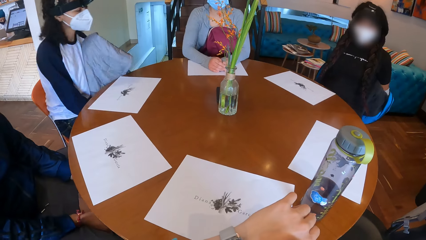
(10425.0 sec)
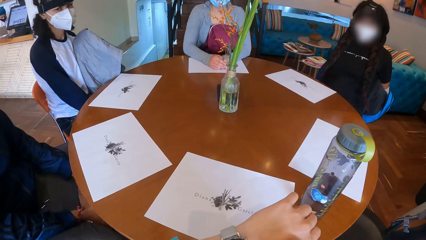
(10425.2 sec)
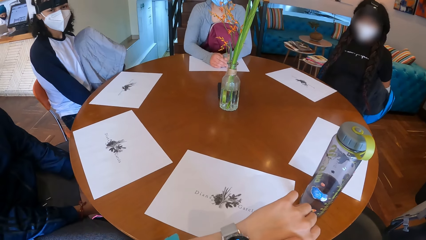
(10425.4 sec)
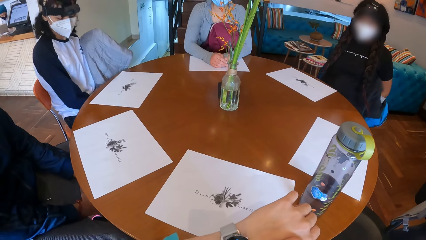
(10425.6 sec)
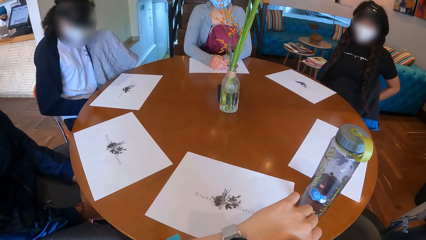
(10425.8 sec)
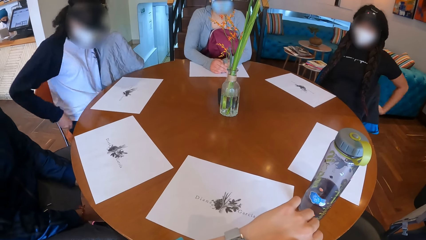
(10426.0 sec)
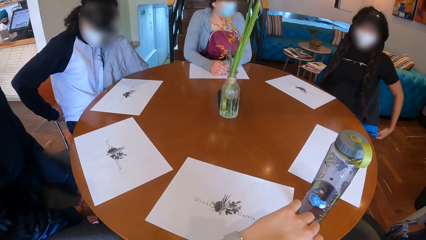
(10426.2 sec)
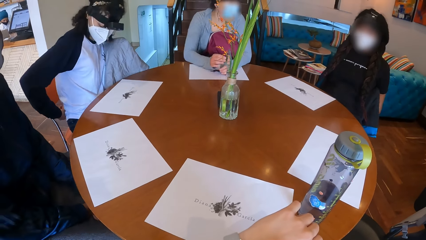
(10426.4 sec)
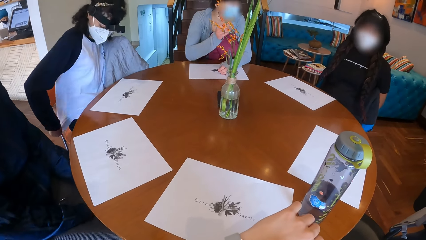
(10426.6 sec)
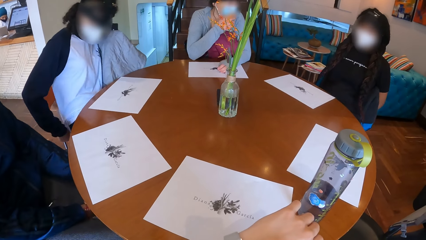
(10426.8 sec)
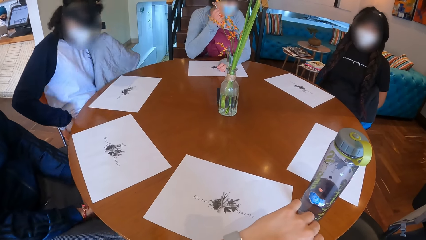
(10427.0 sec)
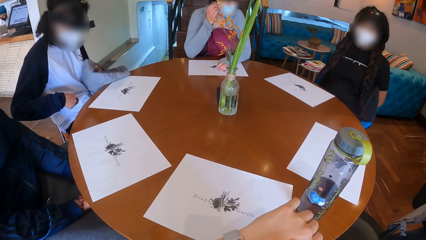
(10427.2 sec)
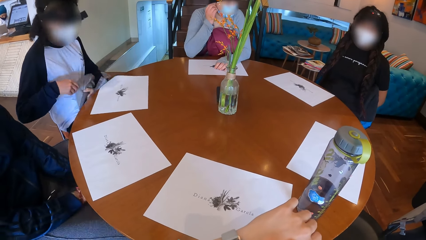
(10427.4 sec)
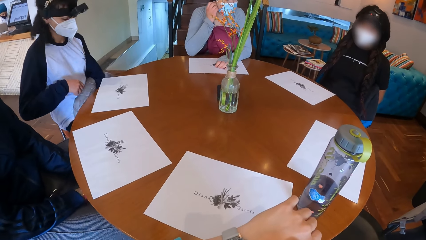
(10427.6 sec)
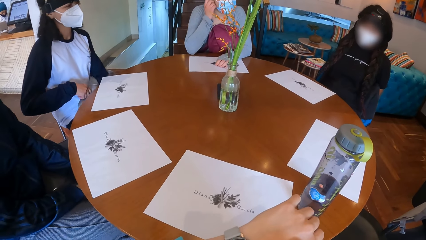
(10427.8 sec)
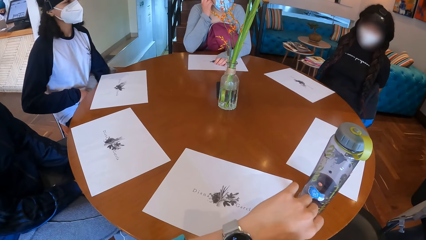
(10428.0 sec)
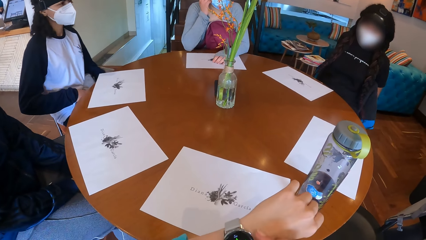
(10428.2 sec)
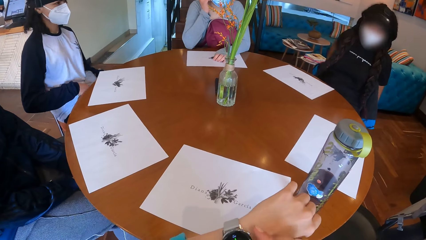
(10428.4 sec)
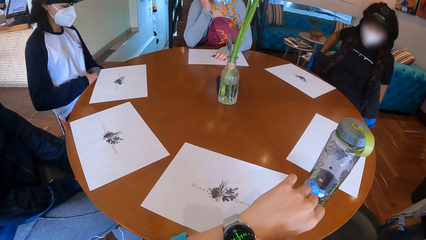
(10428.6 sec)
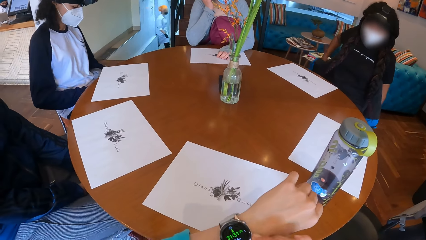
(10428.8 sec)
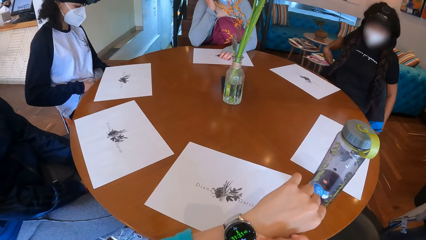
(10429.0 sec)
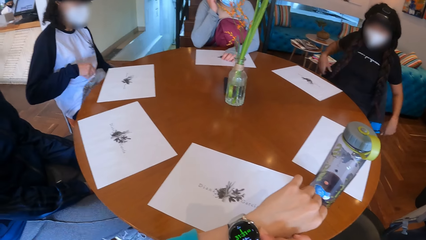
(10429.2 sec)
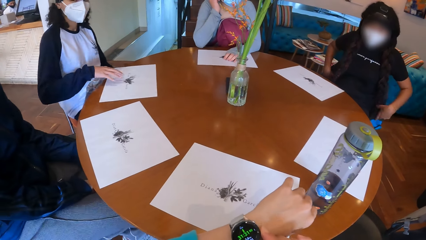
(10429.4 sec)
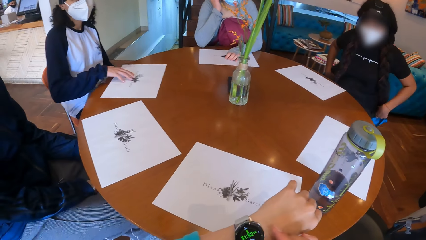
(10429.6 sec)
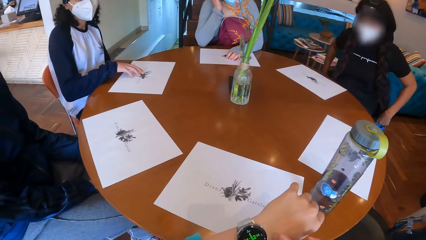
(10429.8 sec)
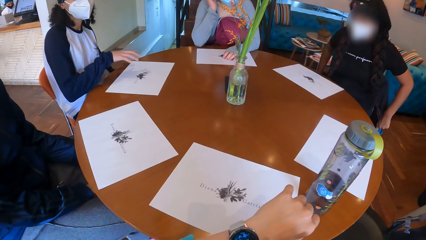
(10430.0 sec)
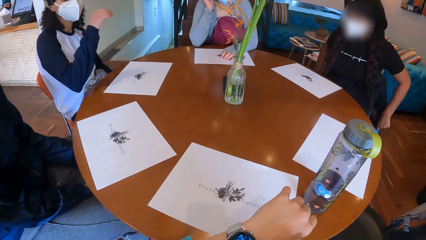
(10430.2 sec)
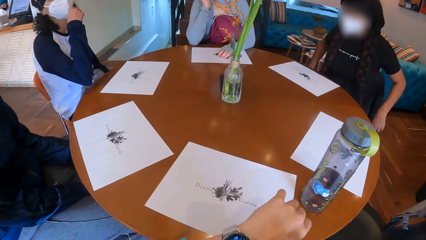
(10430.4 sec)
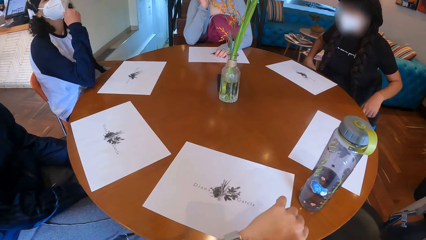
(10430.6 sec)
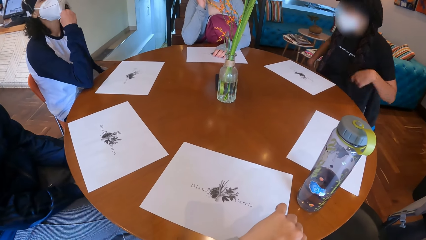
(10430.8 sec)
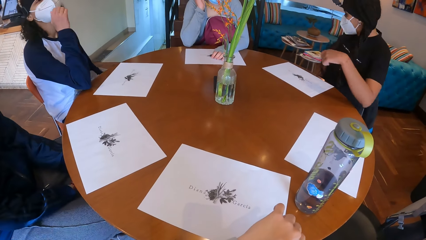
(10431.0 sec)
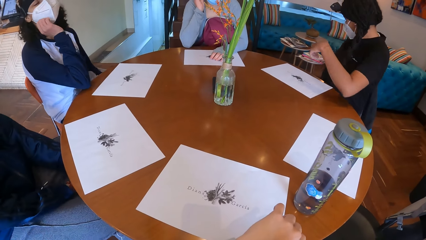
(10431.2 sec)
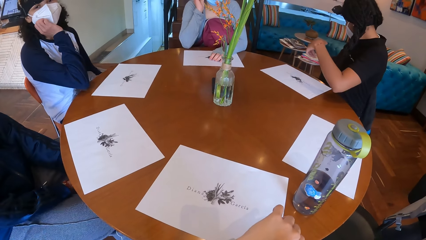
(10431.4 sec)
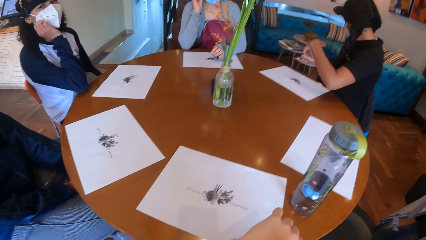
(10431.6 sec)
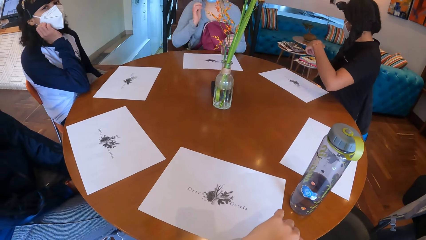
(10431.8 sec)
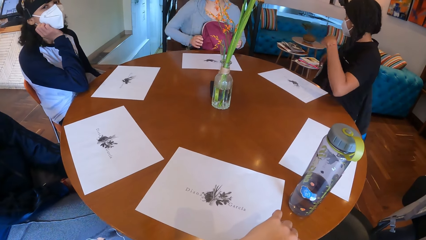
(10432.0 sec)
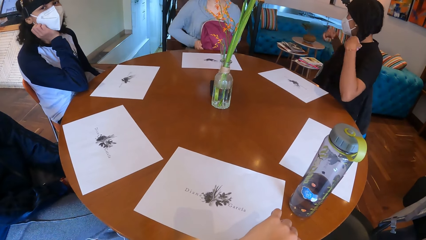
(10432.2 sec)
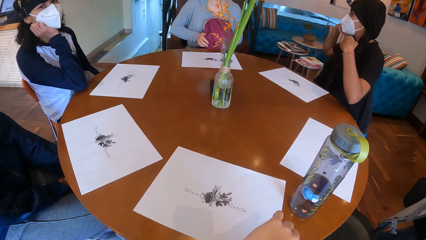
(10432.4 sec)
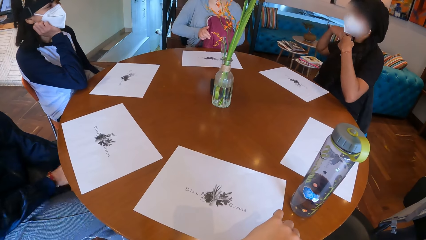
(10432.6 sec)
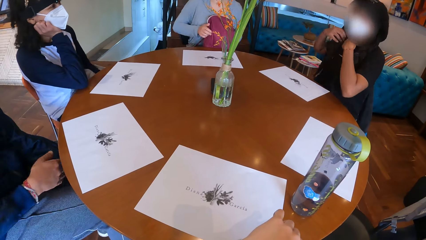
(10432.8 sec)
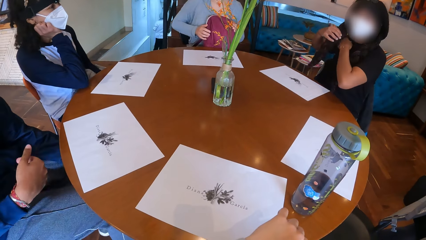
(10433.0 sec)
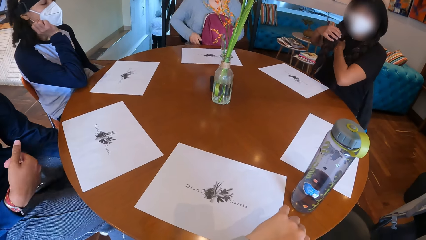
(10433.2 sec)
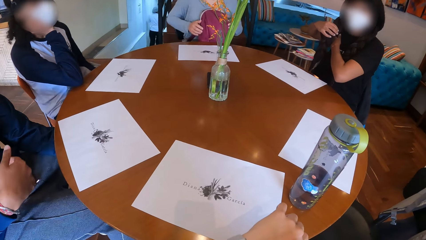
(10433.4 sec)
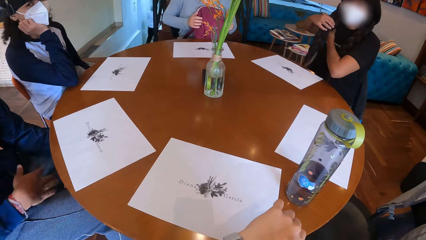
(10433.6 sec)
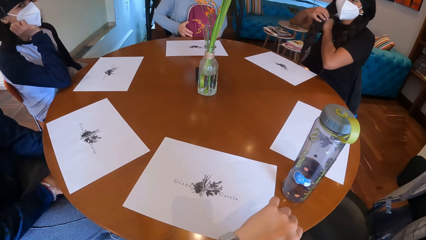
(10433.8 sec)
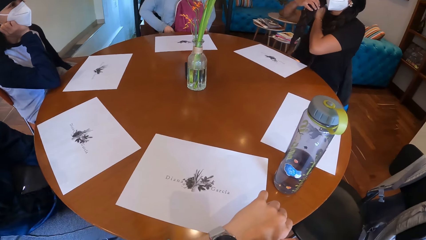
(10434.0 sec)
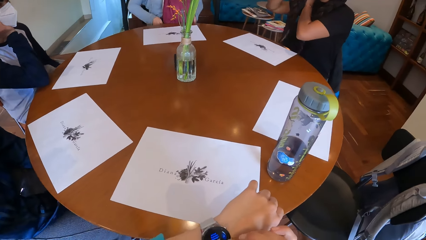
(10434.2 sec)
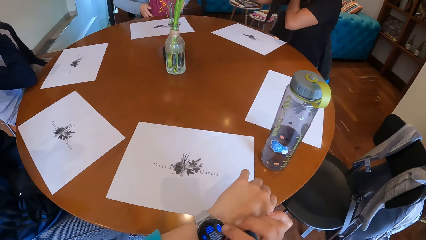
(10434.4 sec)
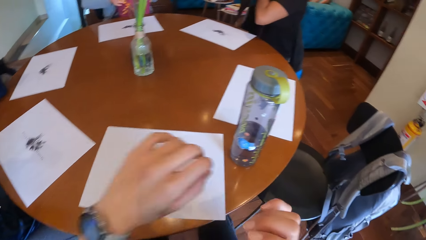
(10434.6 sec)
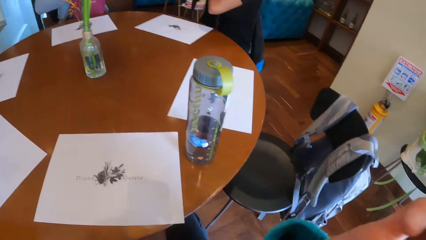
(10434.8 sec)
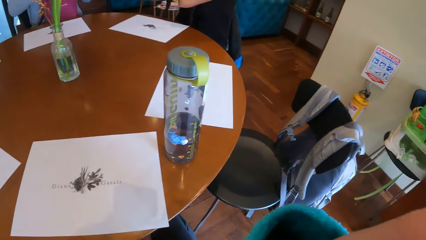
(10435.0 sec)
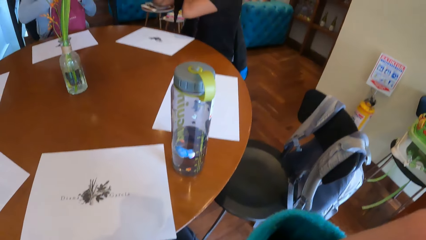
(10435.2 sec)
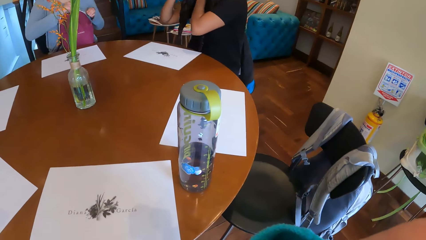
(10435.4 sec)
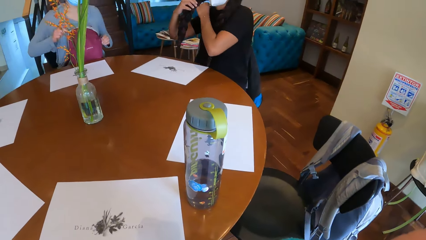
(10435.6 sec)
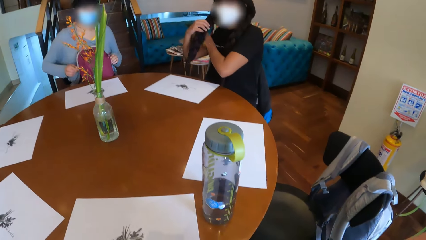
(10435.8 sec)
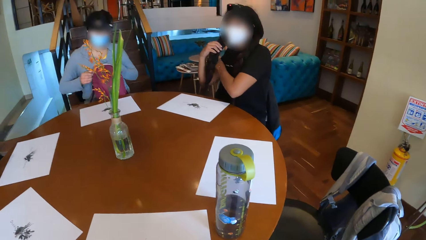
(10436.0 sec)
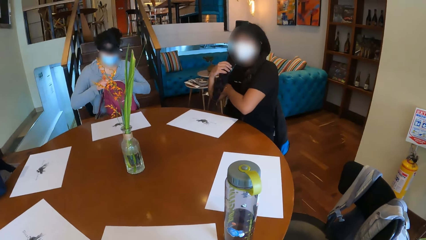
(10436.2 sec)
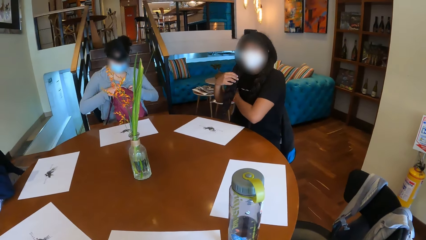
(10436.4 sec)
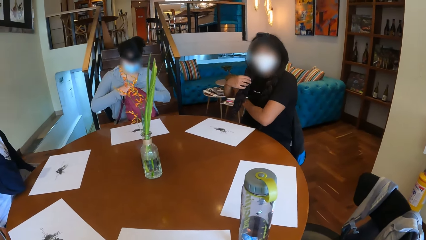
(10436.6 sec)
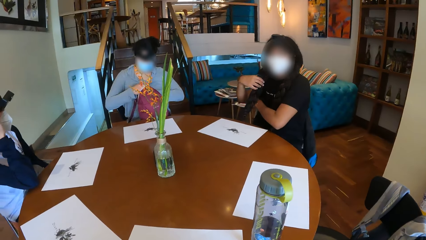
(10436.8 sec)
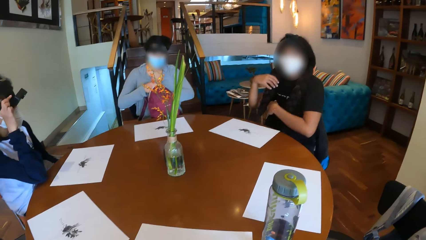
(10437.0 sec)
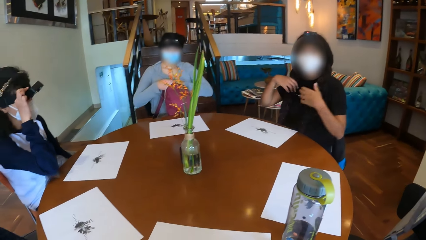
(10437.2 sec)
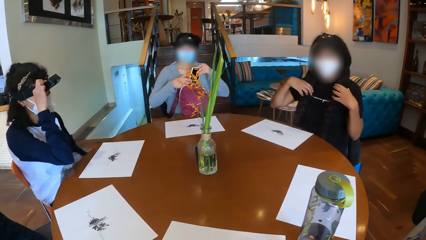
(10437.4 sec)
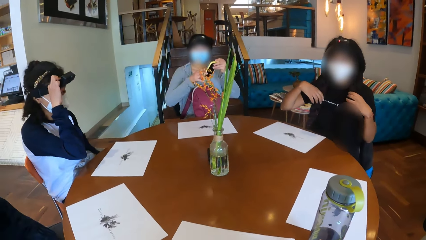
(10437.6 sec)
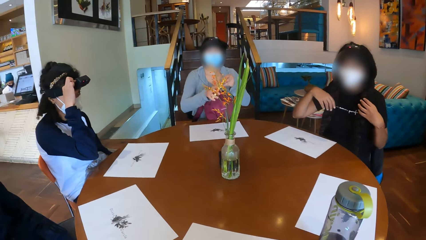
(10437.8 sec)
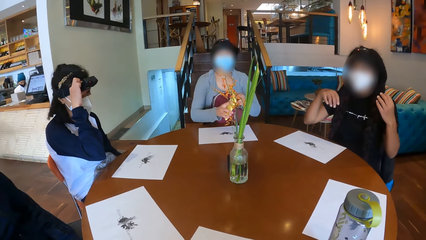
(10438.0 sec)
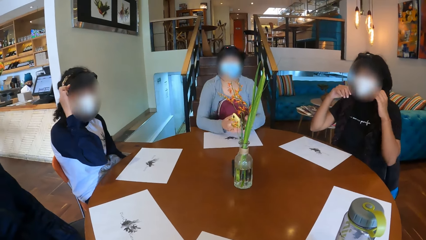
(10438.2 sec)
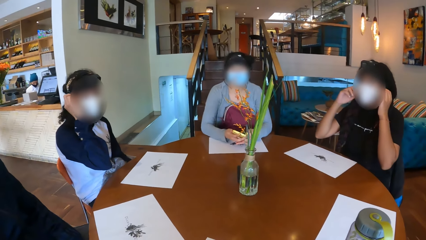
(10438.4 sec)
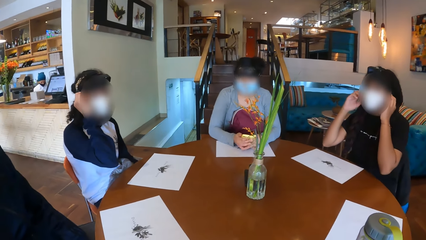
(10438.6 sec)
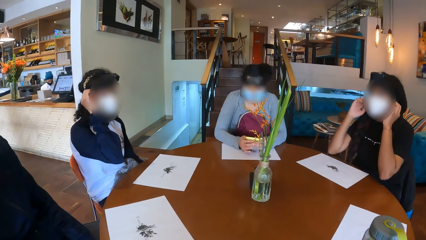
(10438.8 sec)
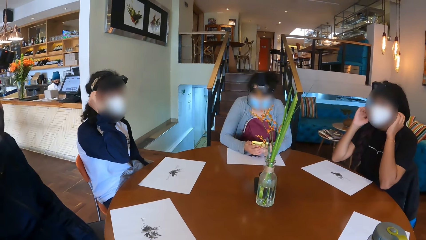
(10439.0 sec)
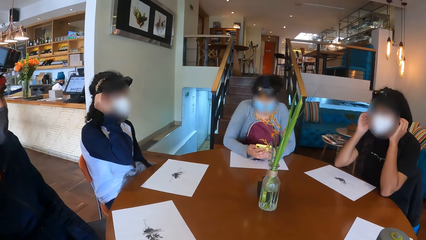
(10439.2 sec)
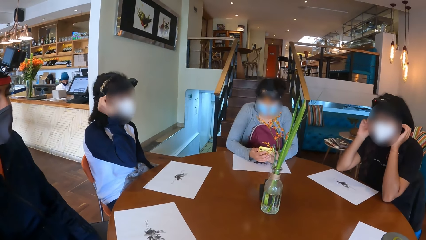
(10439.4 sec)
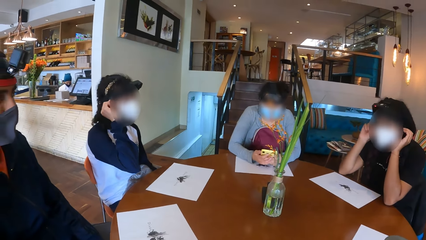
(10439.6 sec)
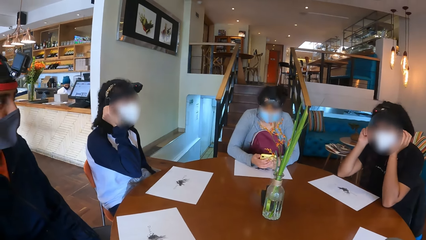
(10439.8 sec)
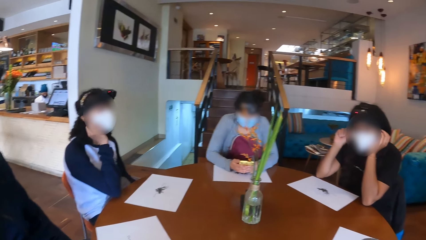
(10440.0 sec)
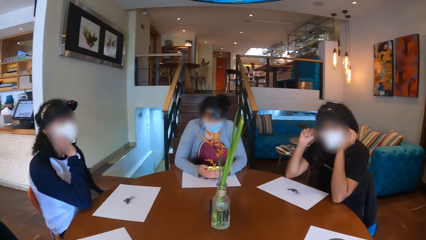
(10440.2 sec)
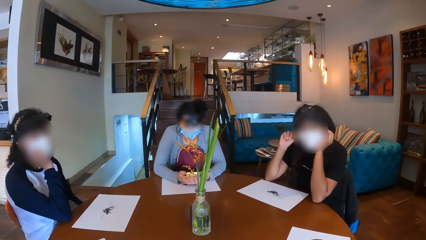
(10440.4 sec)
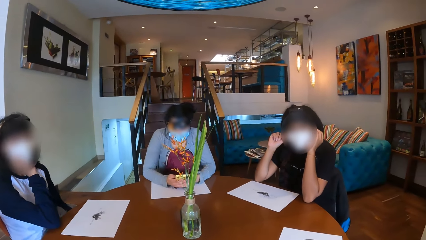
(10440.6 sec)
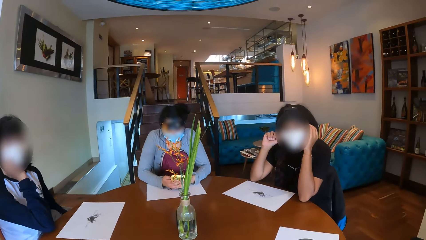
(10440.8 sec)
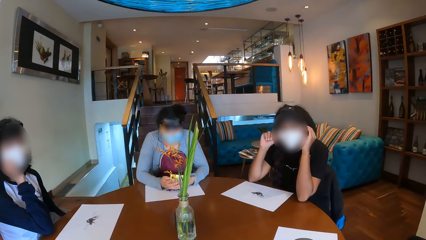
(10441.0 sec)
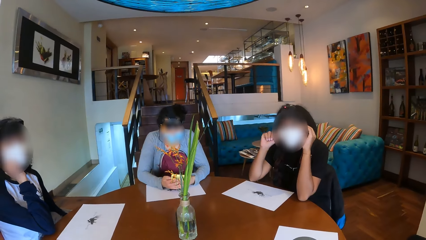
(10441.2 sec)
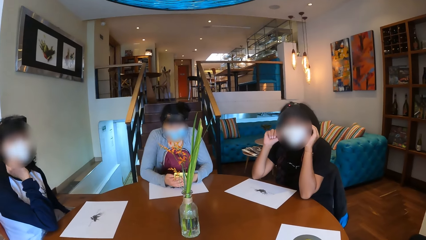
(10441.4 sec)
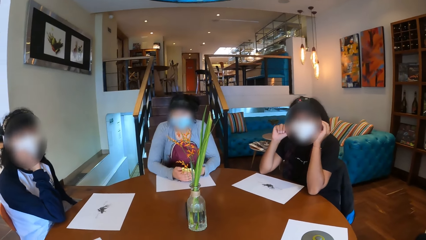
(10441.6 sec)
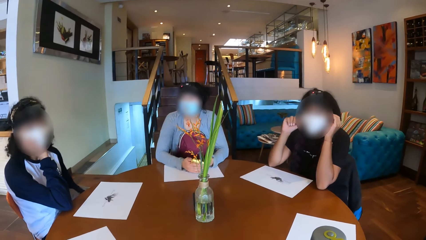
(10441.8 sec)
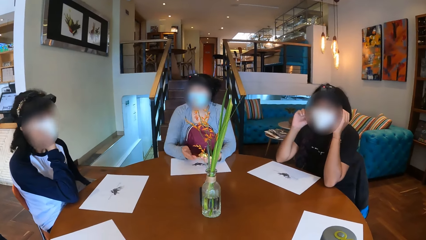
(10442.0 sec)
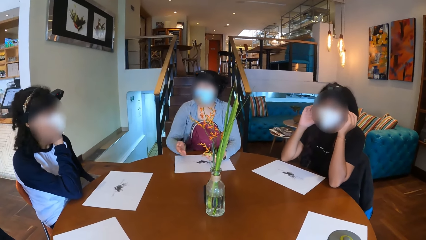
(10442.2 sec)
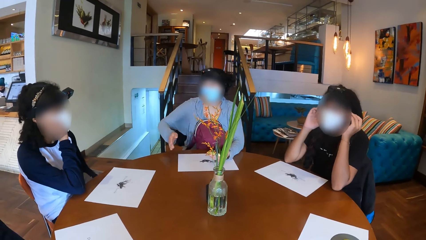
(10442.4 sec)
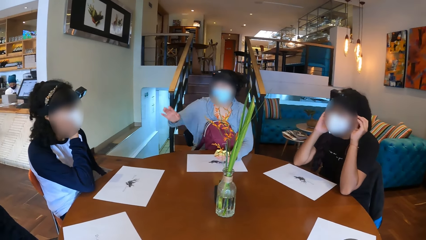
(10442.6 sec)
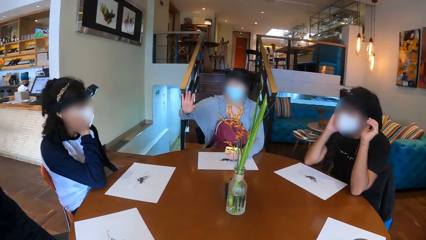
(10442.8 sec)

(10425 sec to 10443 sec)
A woman touches her shirt with her right hand. Another woman touches her ear with her right hand. The camera wearer operates a wristwatch on her left hand with her right hand. The first woman moves a paper on the table with her right hand. A man lifts his hand. A third woman adjusts her hair with both hands. The camera wearer looks around the room. She adjusts her camera with her right hand. The second woman opens her schoolbag with both hands and searches her schoolbag with her right hand. The first woman adjusts her camera with her right hand. The second woman pulls out a cellphone from her schoolbag with her right hand. The third woman touches her hair with both hands. The second woman holds the cellphone with both hands. The third woman adjusts her nose mask with both hands. The second woman scrolls the phone.
